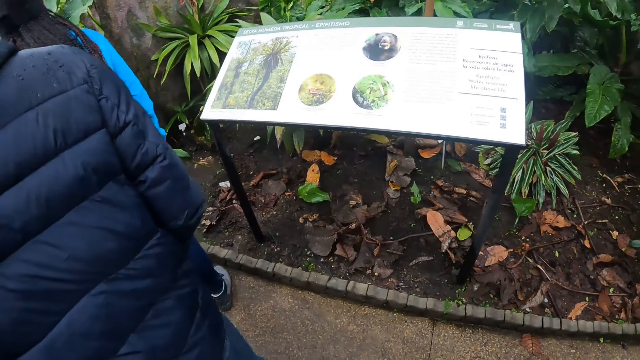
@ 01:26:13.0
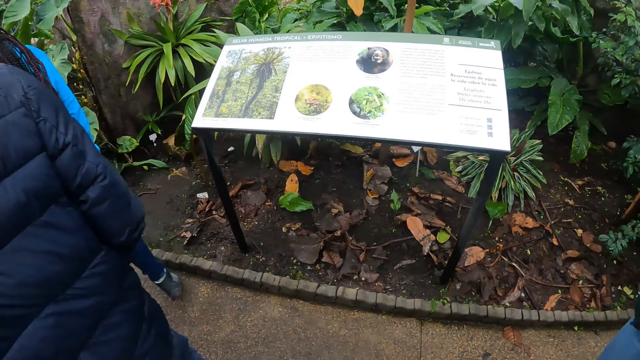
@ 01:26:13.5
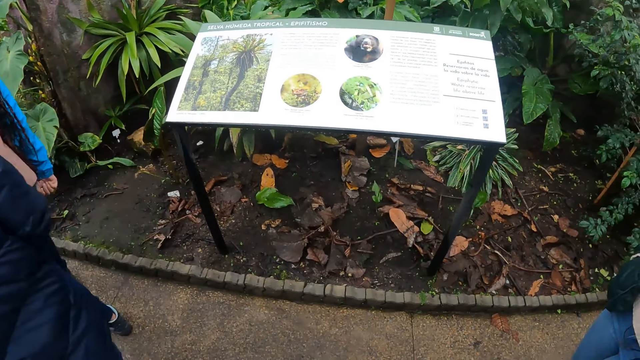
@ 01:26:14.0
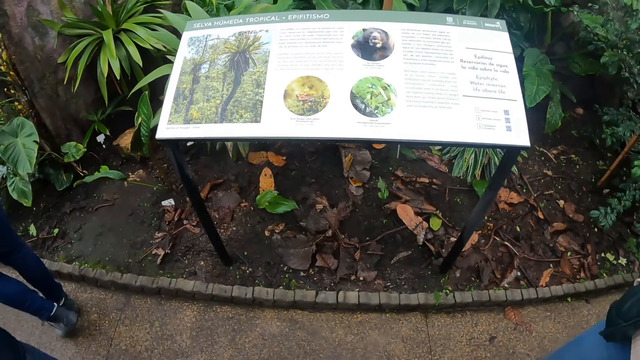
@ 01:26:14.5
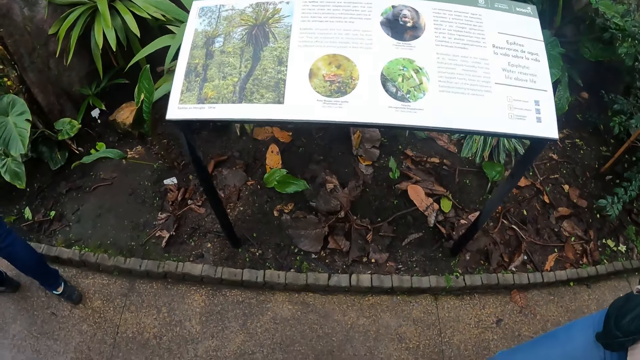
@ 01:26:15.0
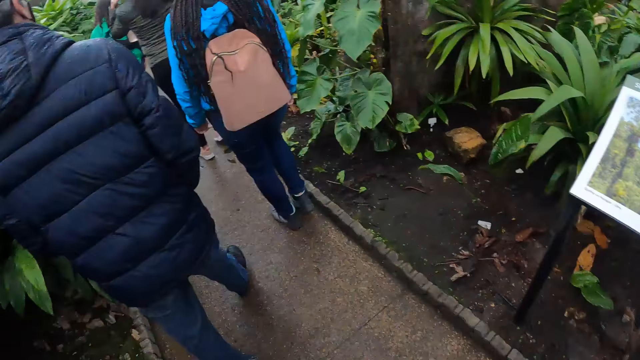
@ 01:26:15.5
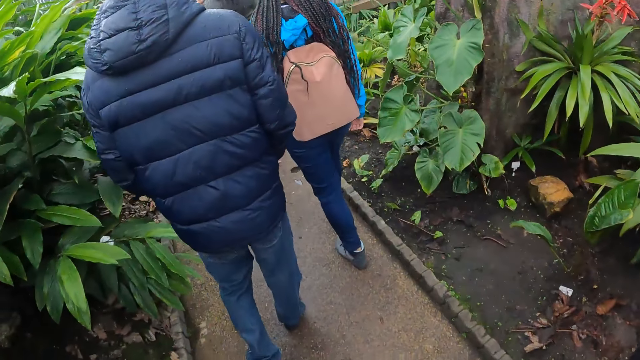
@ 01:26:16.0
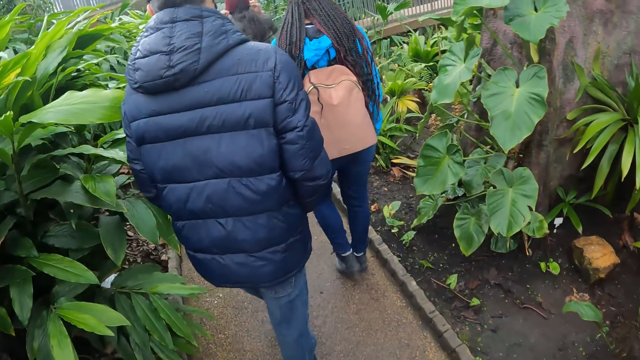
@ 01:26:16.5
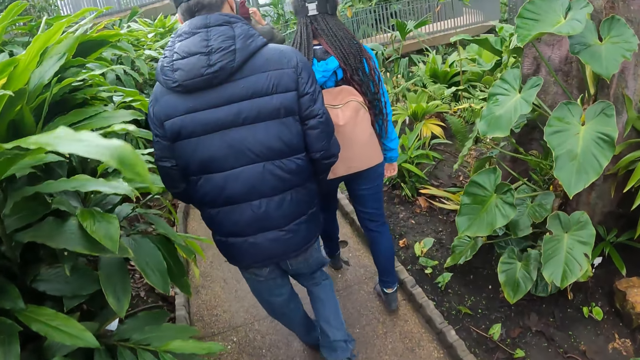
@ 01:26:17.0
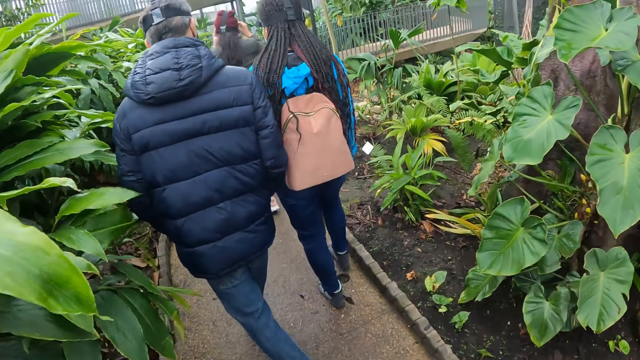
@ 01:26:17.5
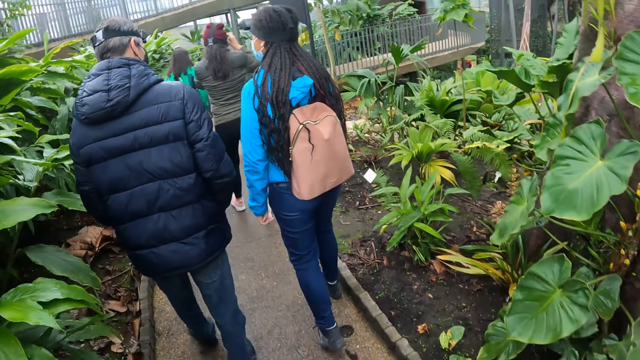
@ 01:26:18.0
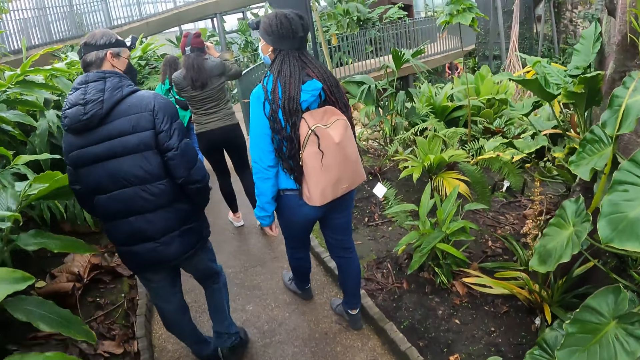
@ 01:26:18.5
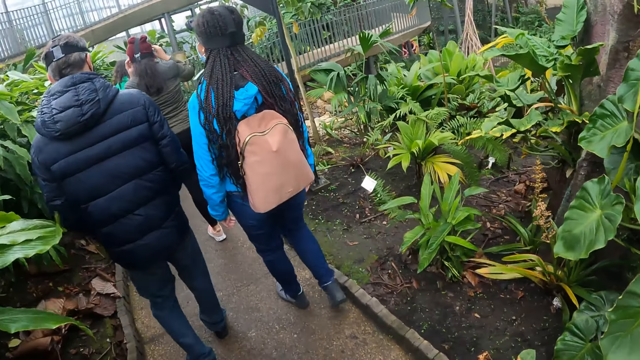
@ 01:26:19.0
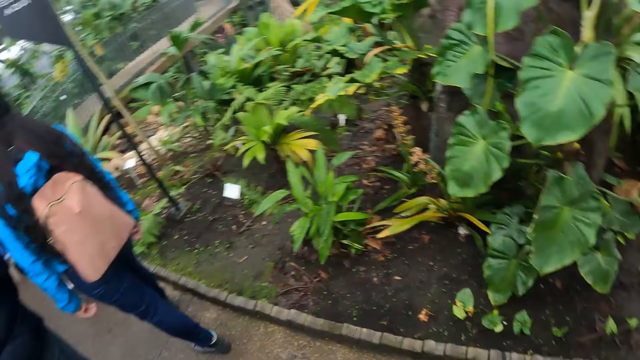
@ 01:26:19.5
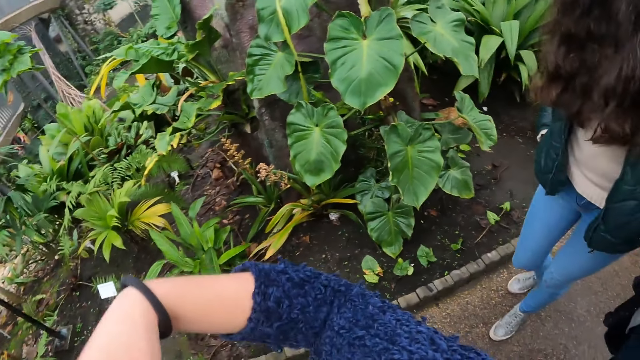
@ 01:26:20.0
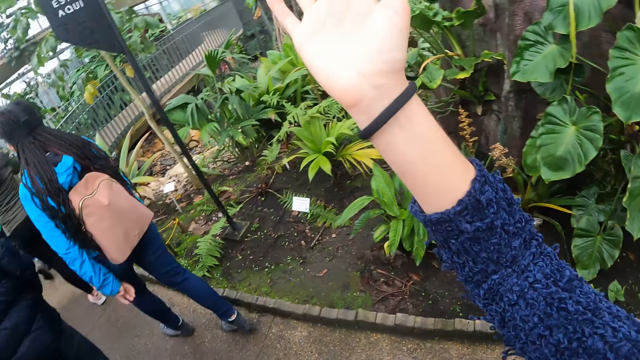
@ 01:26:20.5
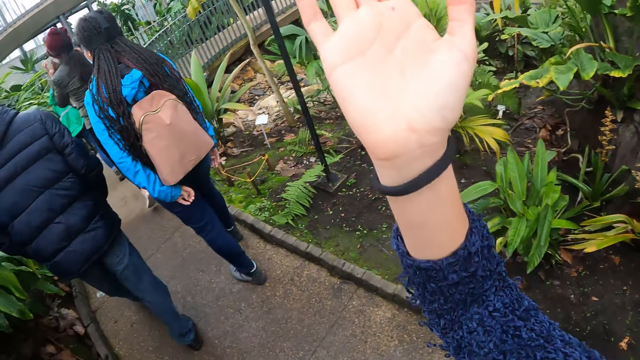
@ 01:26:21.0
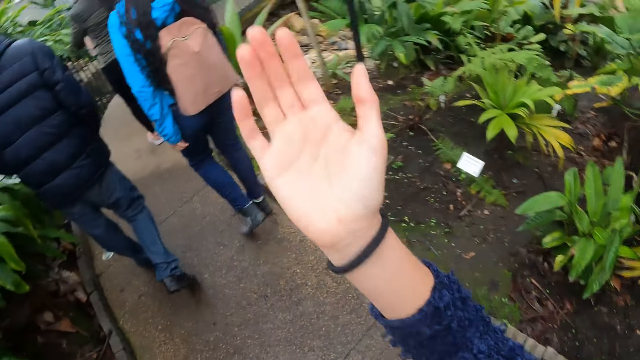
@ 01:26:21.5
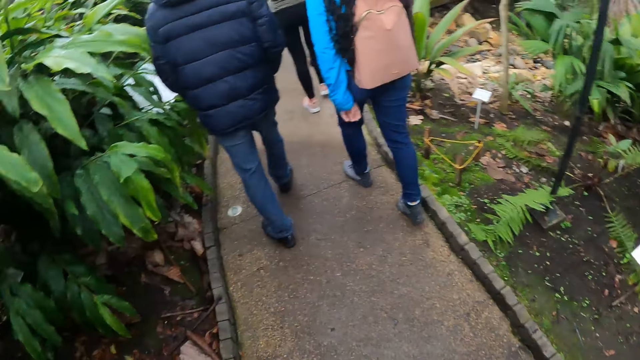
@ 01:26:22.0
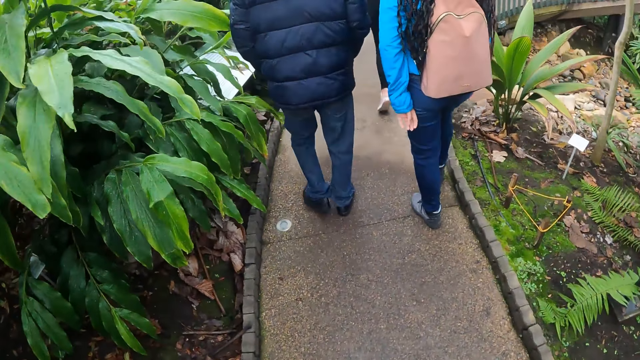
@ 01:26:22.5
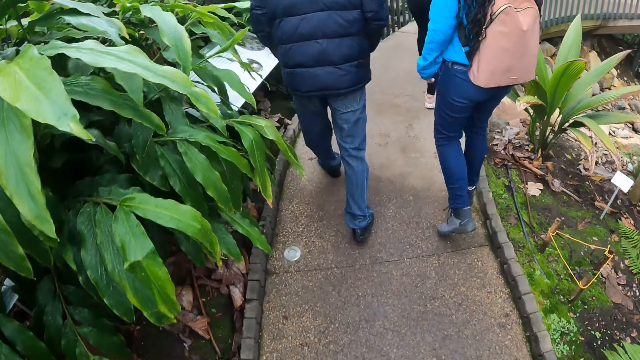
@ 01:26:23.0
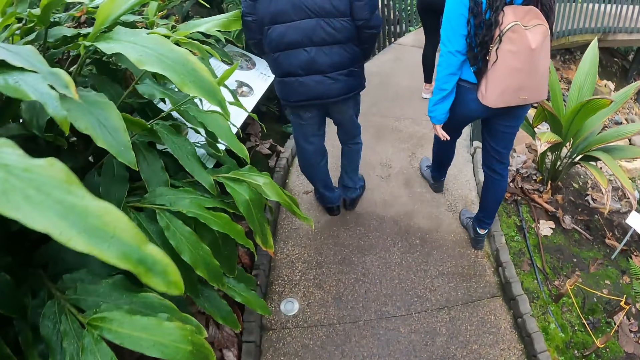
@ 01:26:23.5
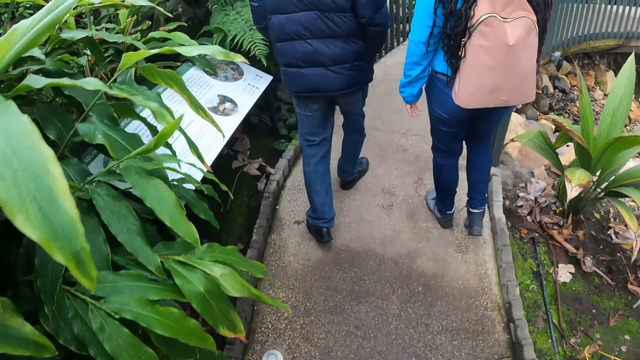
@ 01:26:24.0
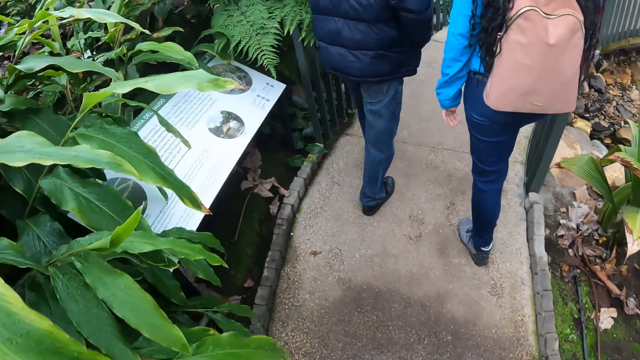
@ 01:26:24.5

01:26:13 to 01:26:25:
The woman walks along the path. Another woman walks along the path. The tour guide walks along the path. The camera wearer walks around. The other woman adjusts a camera strap on her head with both hands.

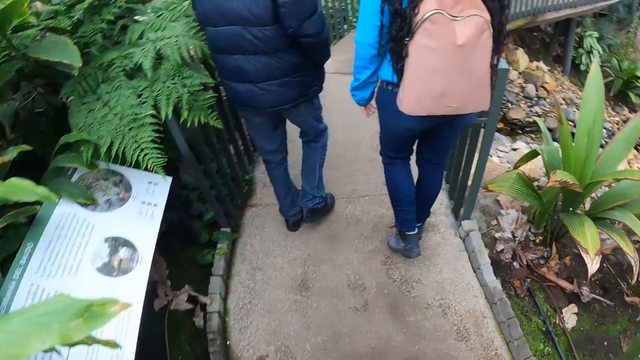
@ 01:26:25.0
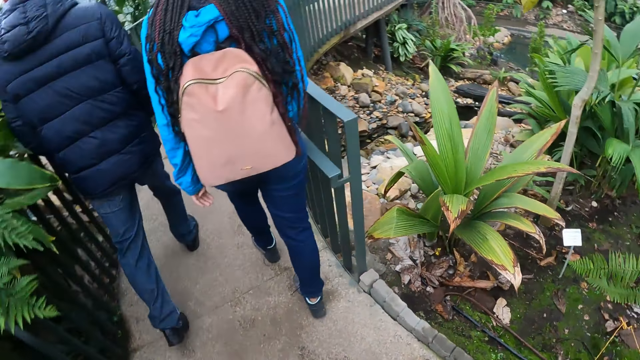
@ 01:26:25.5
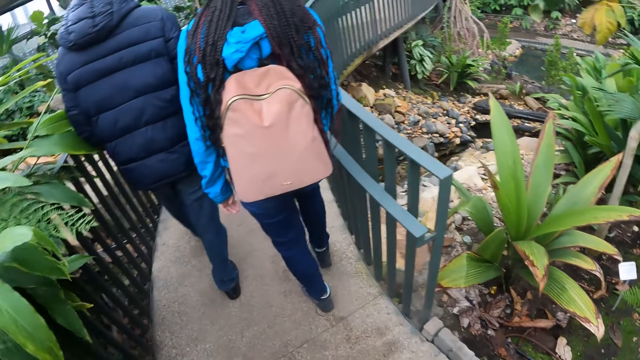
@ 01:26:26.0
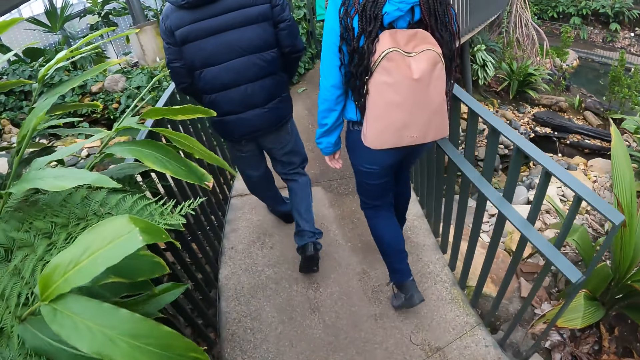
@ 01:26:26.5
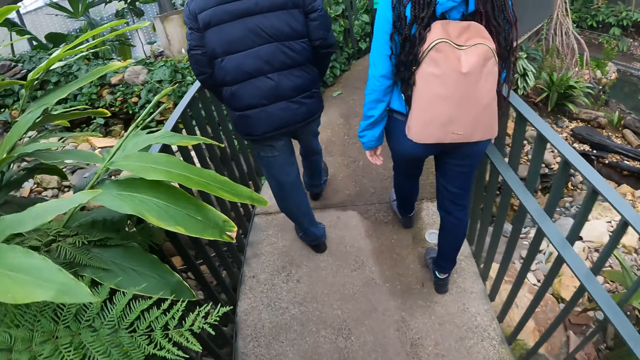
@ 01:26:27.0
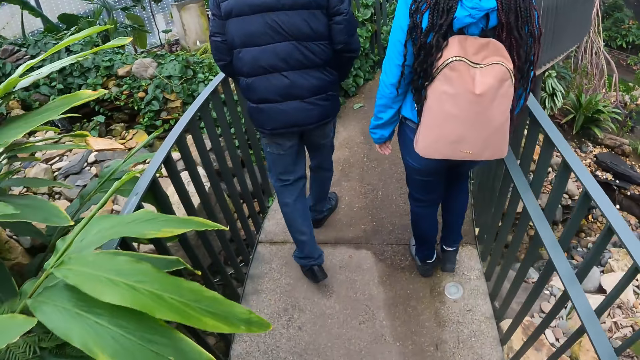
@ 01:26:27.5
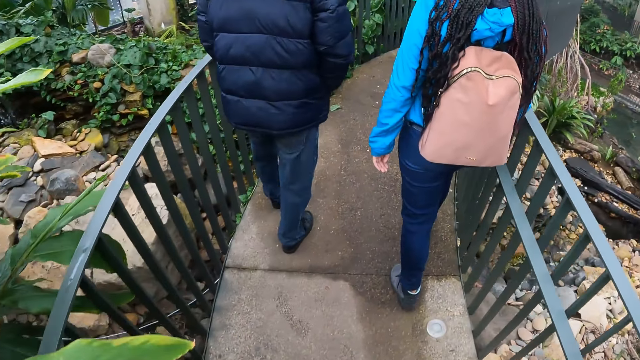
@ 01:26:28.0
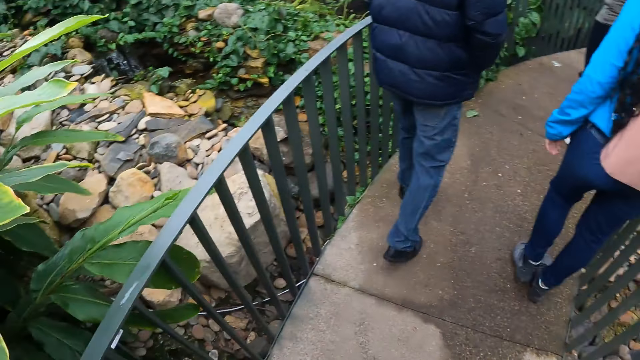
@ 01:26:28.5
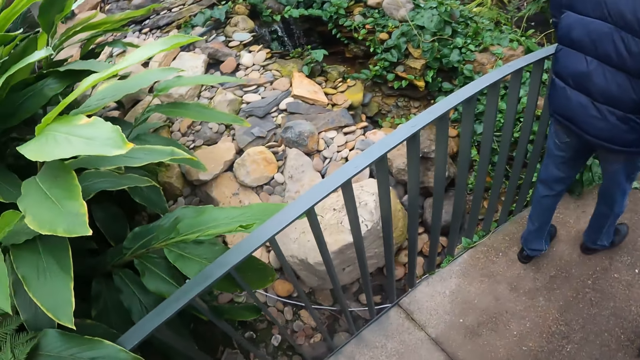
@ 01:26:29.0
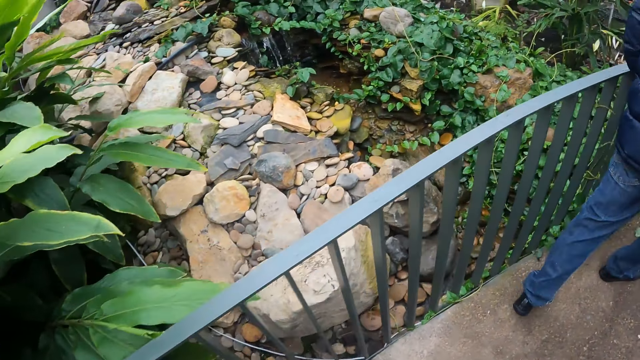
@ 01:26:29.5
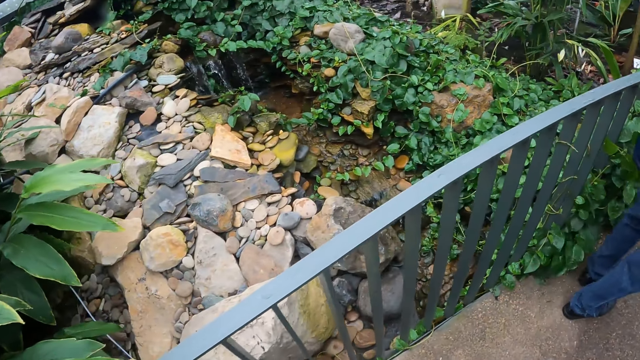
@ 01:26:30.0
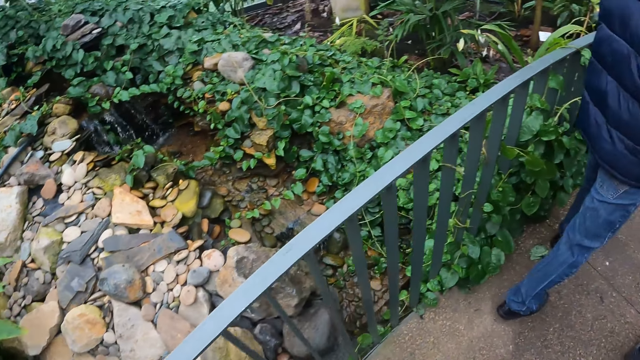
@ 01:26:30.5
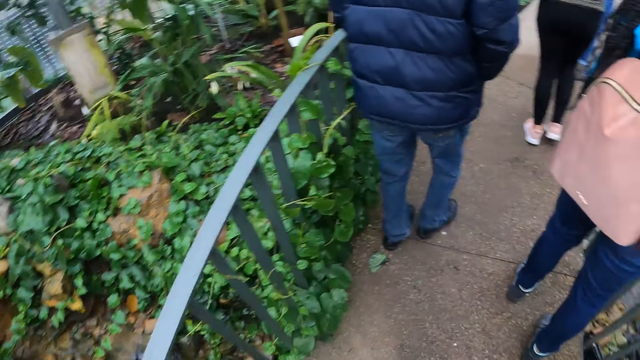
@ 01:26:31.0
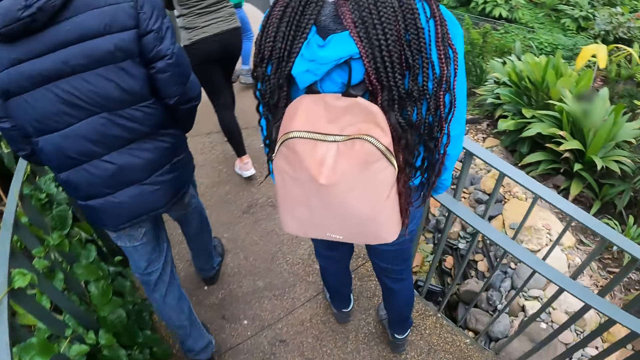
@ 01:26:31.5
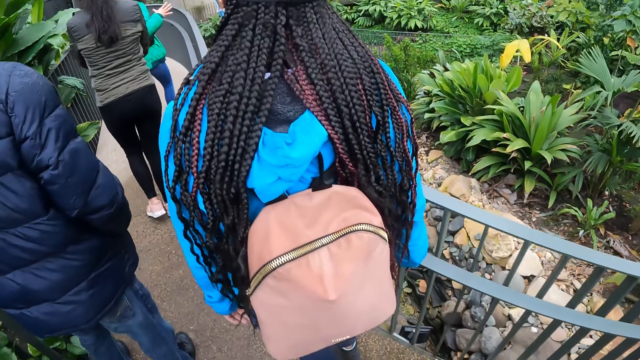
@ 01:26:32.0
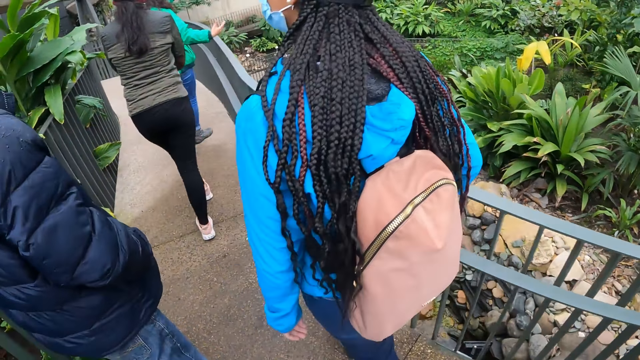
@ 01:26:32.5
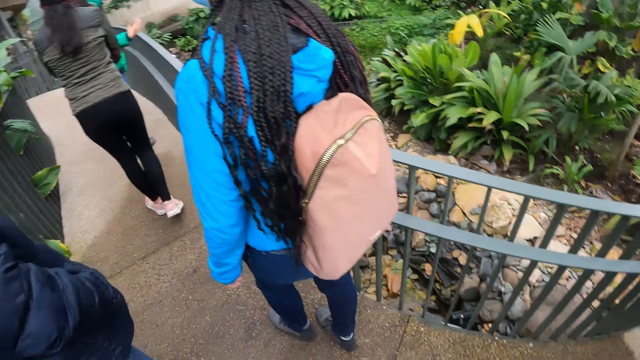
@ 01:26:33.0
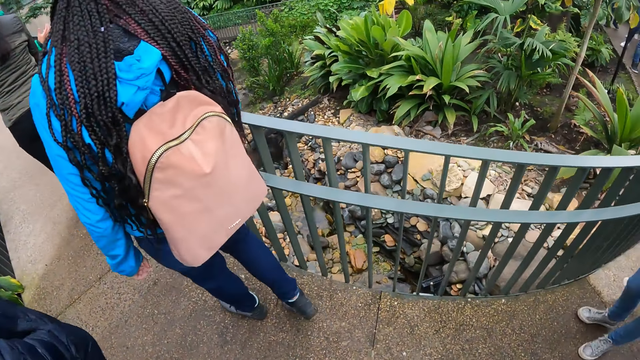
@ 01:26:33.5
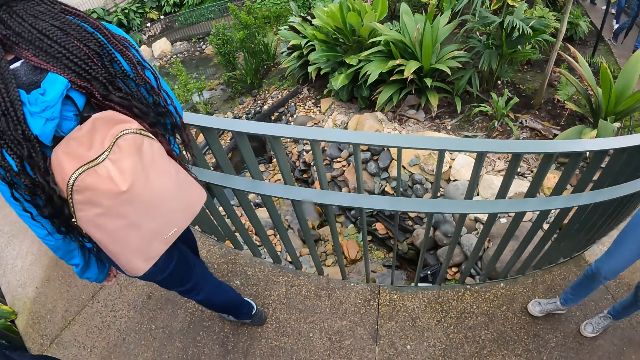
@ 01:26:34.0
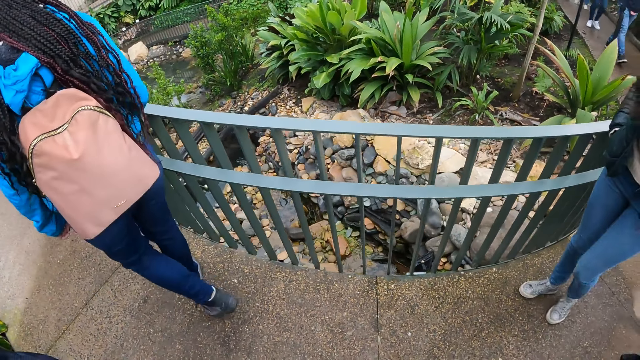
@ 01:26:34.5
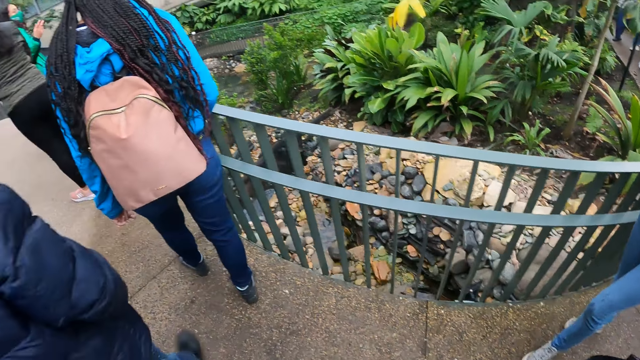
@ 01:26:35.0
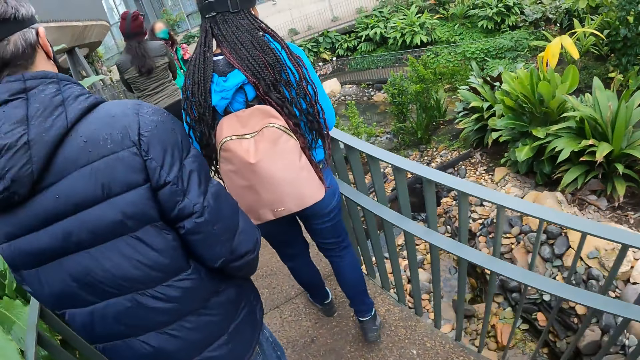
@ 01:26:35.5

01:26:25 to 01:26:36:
The woman walks along the path. The camera wearer looks around.
